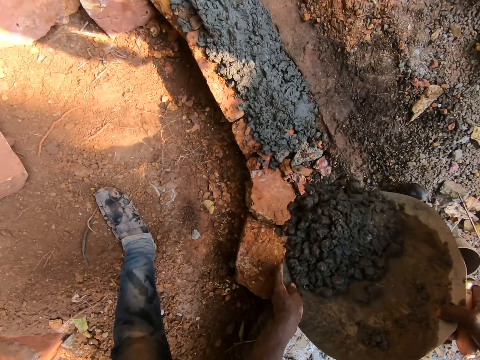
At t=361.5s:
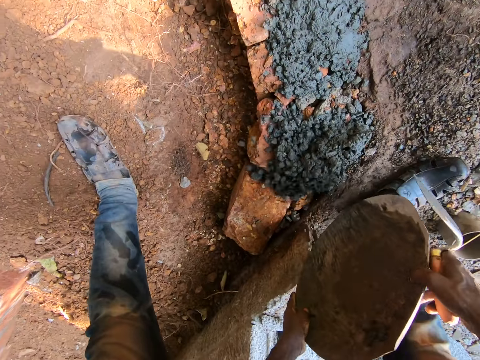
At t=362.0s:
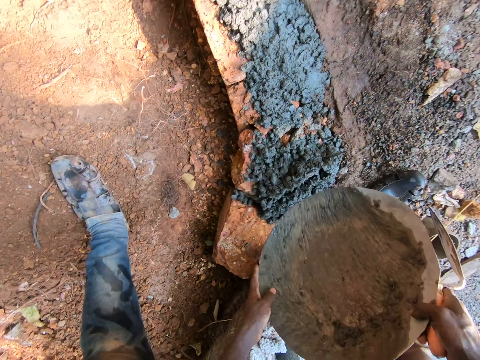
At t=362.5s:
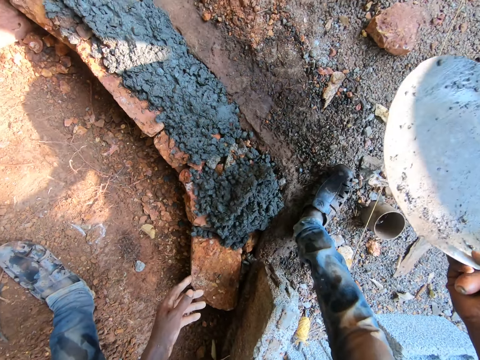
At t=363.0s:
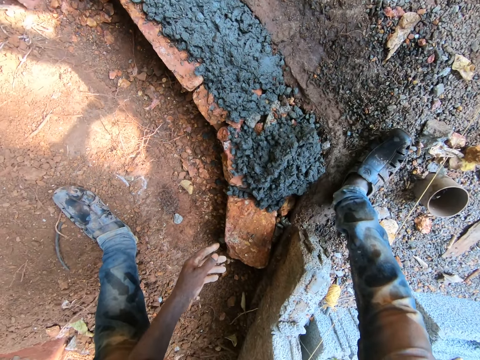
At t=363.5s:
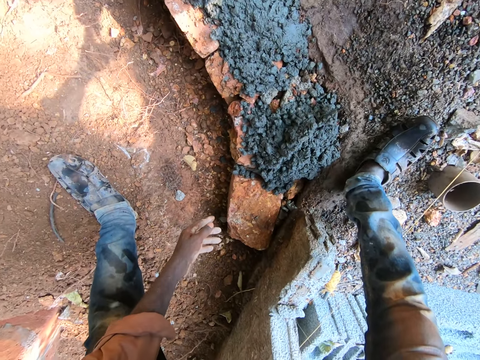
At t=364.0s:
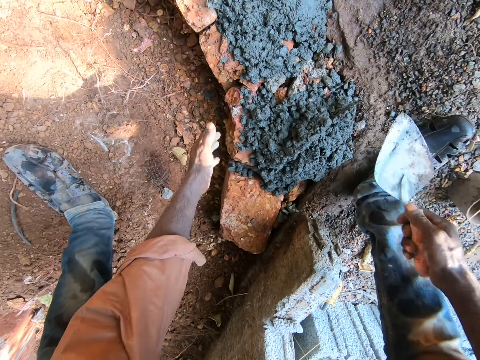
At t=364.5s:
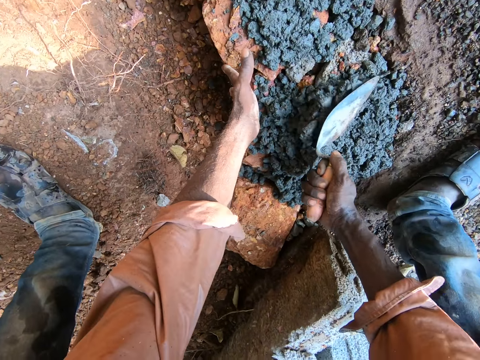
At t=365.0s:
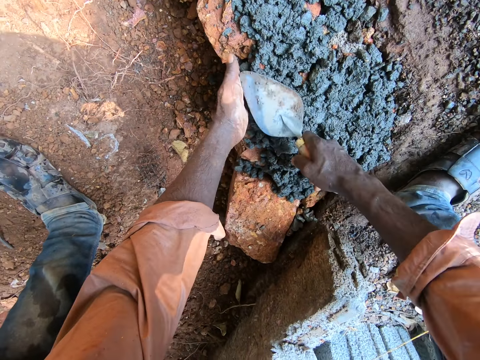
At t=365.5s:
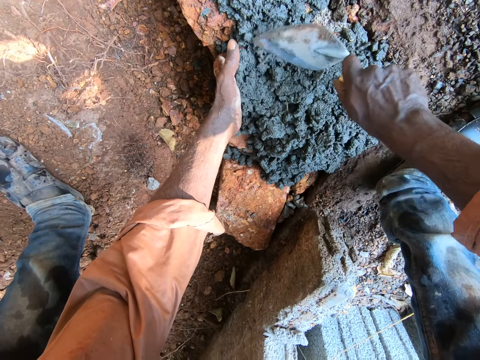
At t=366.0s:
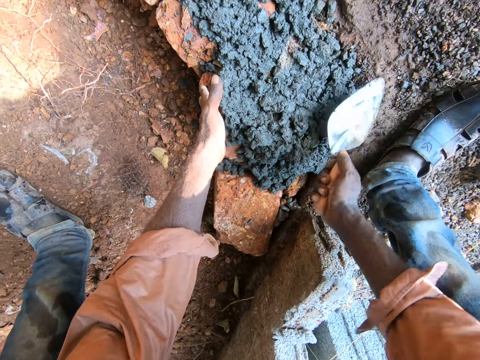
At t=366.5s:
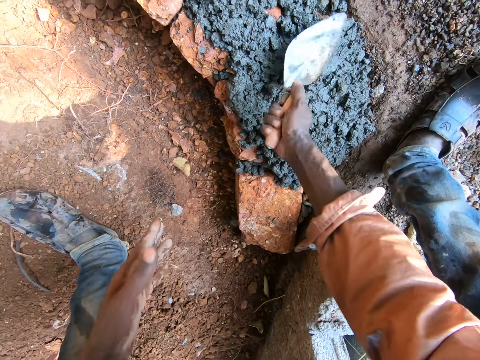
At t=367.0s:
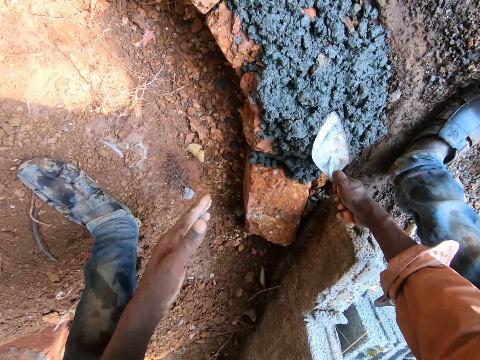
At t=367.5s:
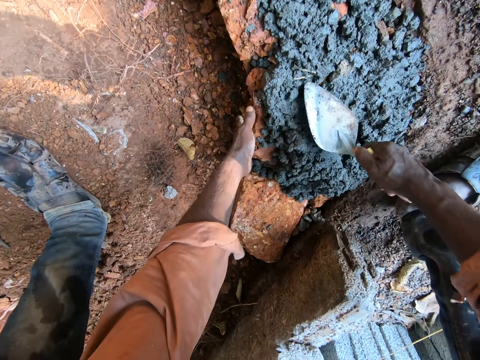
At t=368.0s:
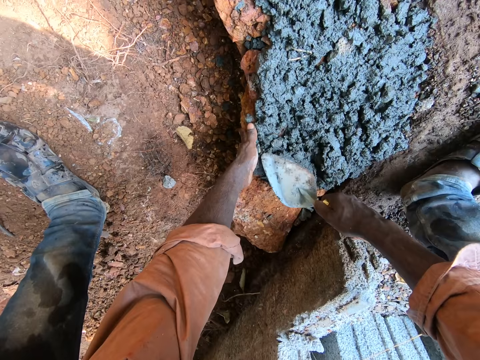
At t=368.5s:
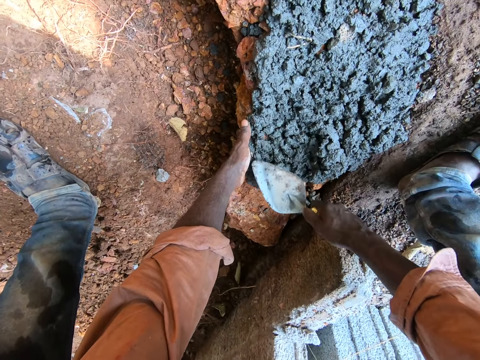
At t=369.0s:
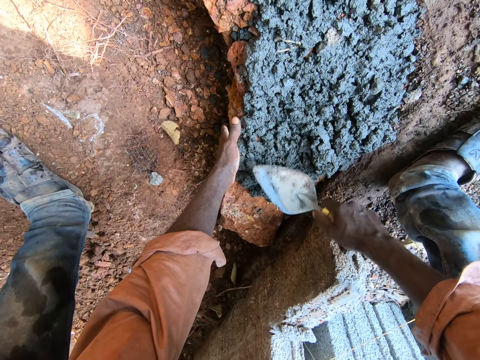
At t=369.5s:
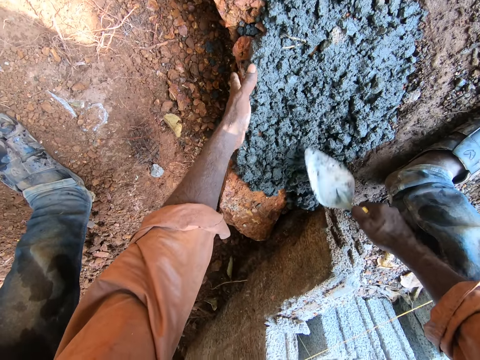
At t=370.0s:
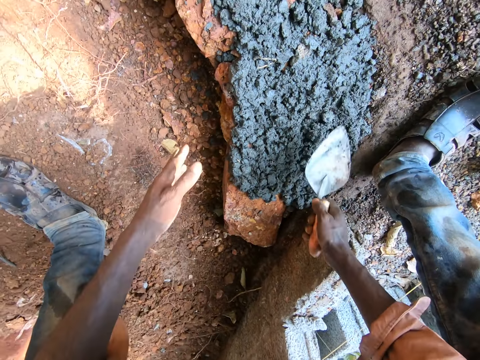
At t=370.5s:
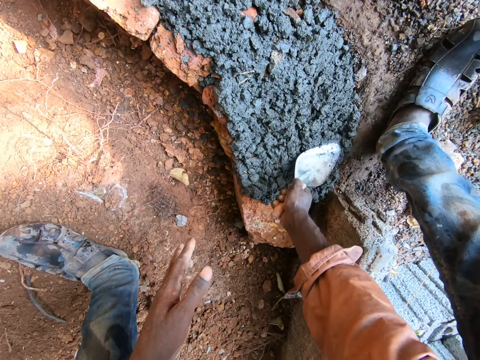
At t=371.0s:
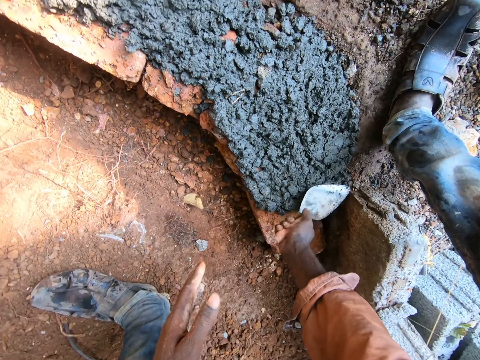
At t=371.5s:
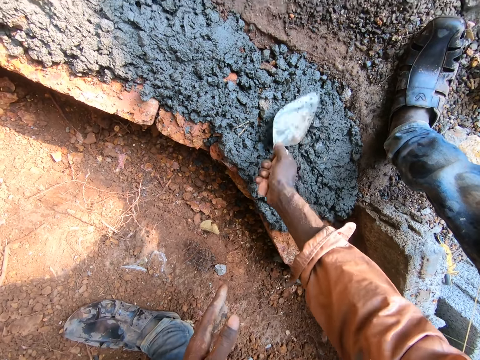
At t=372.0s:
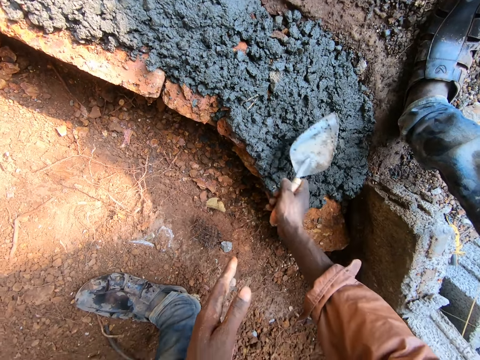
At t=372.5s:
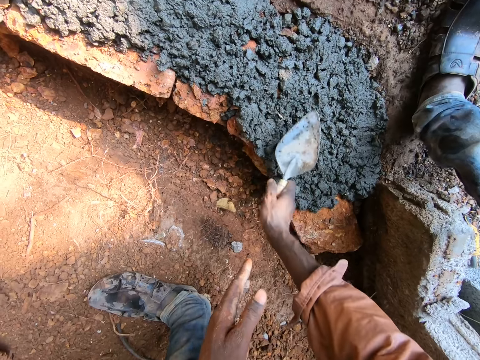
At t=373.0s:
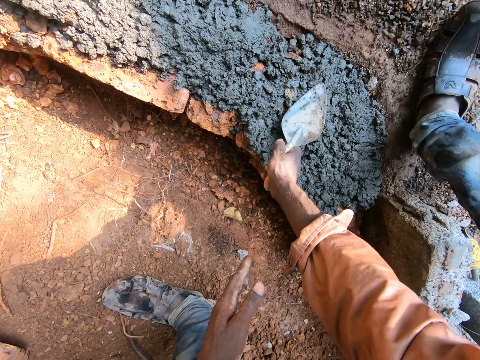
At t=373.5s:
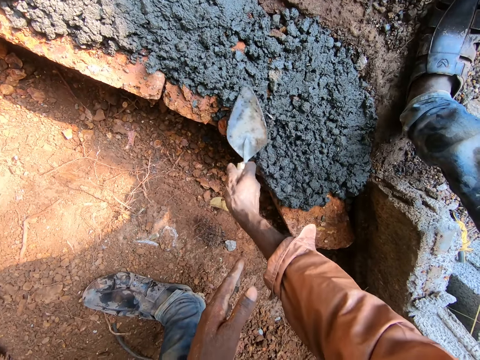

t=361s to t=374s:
The camera wearer pours concrete on the bricks on the ground. They give the man an iron tasla with the right hand. They touch a brick with the right hand. They use the trowel to level the concrete with the right hand.

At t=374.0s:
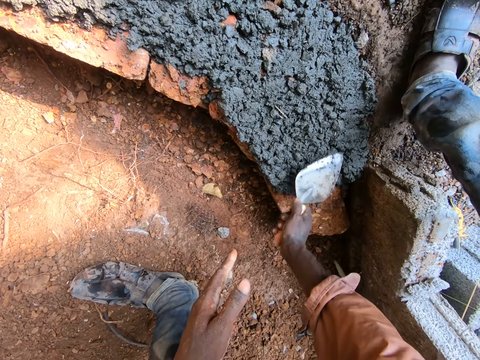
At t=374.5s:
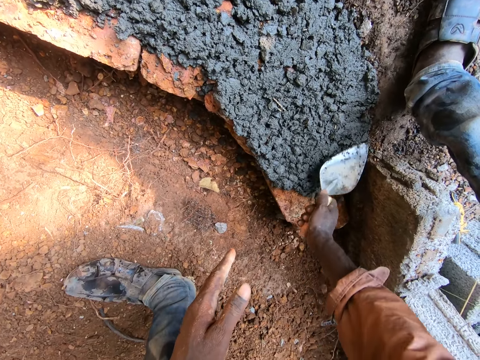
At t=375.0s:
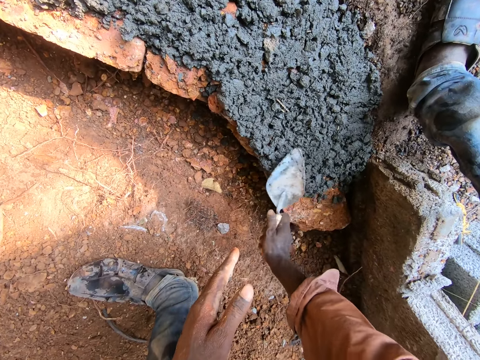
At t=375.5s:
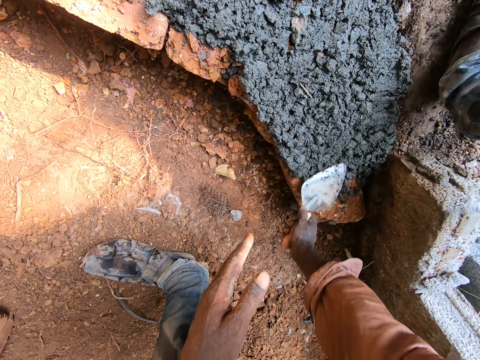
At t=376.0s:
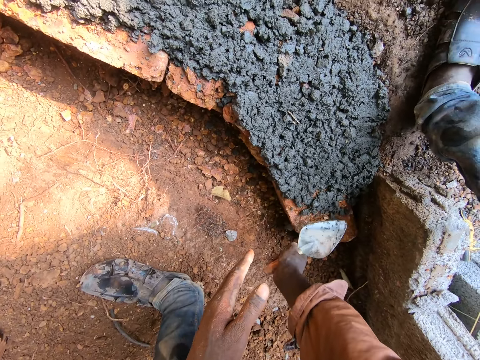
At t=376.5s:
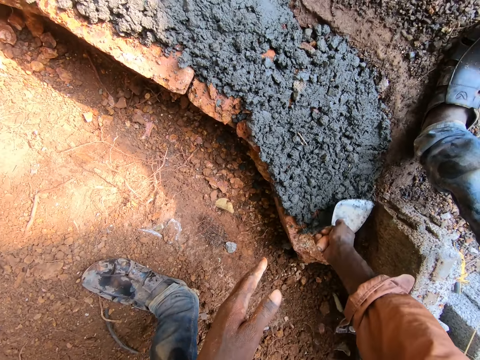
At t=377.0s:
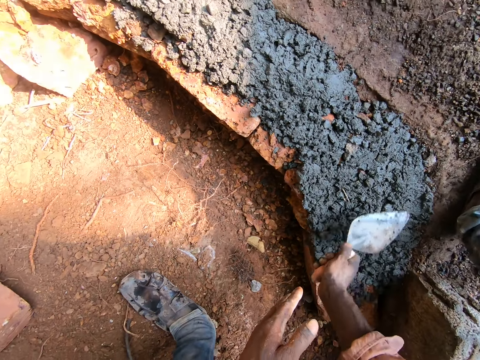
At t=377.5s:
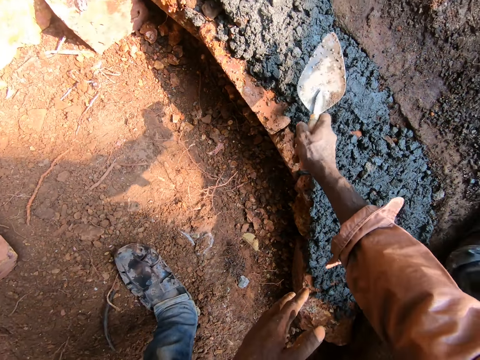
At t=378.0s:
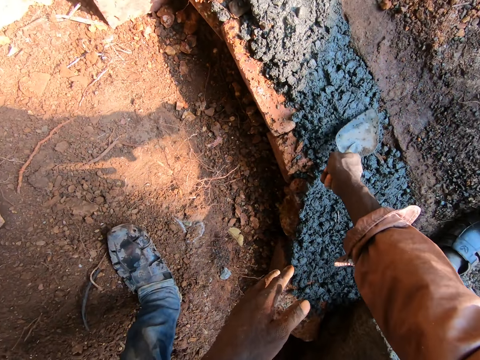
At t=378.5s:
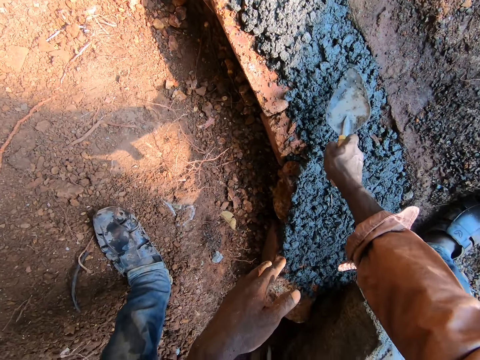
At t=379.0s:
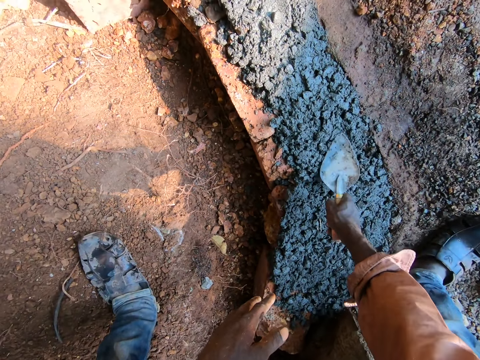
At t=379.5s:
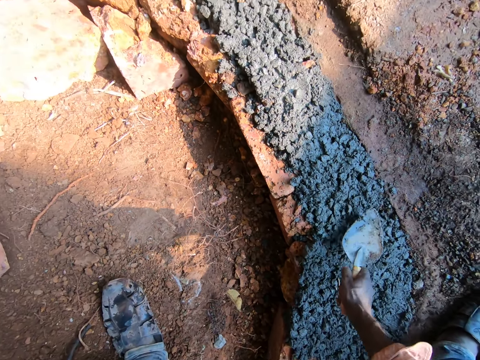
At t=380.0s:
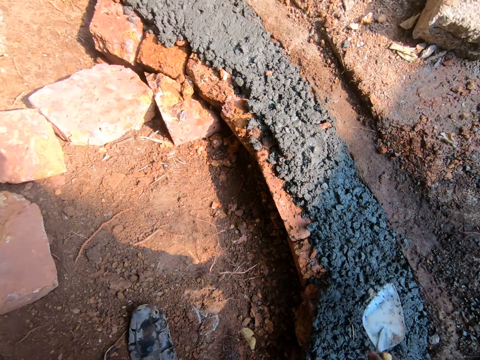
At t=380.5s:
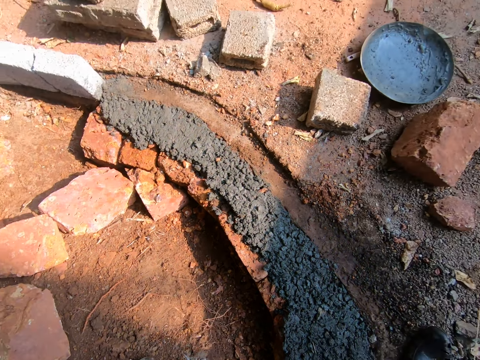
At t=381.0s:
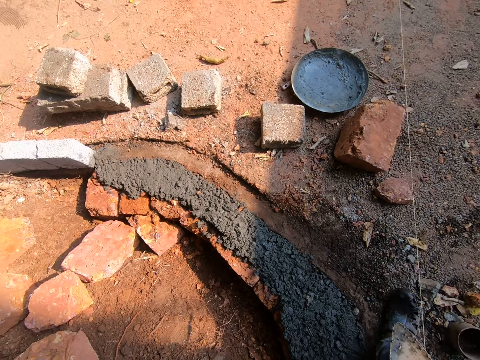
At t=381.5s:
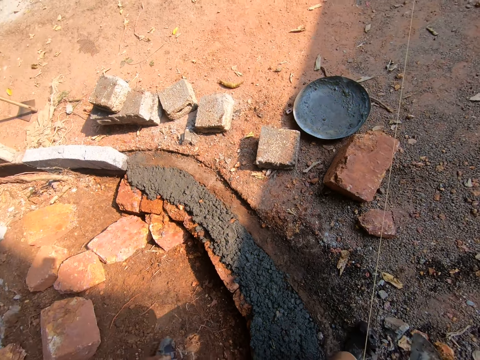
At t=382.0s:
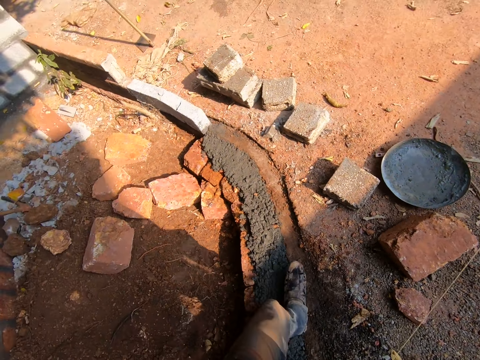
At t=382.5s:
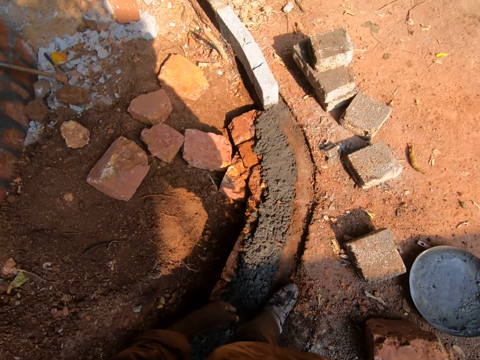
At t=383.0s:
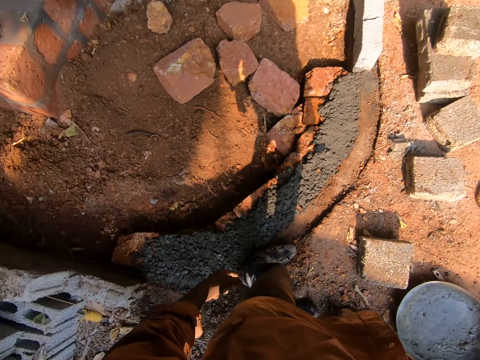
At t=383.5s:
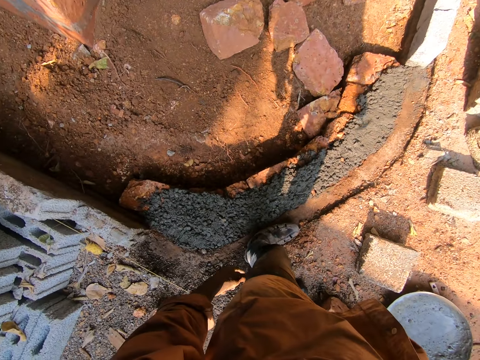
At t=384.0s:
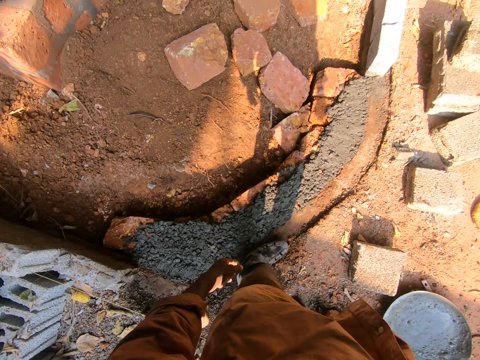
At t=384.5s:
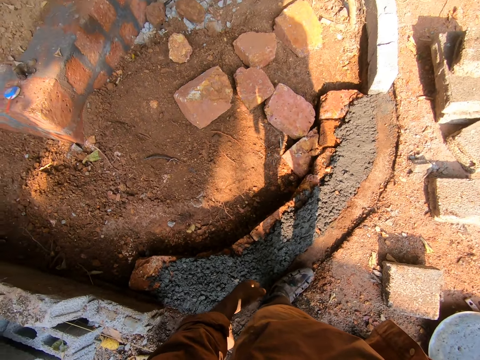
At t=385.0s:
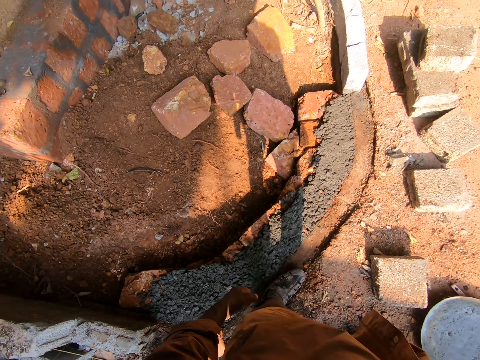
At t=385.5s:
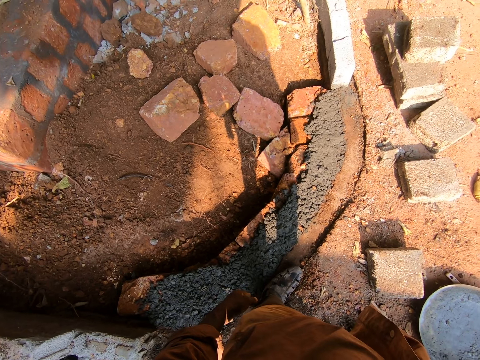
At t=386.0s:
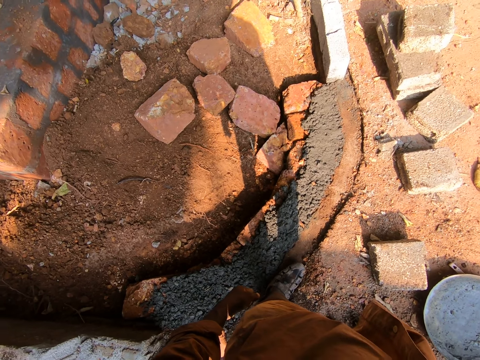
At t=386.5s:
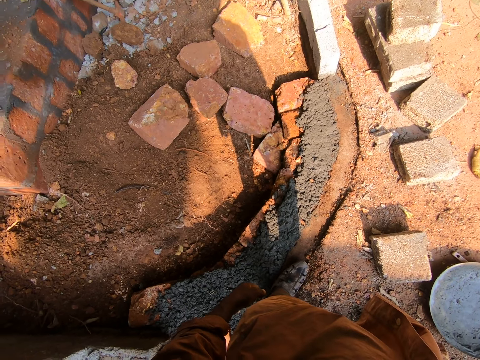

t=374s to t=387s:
The camera wearer looks around.
